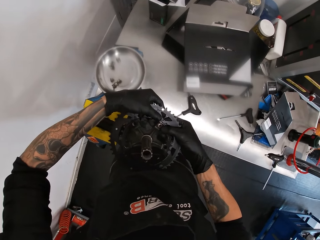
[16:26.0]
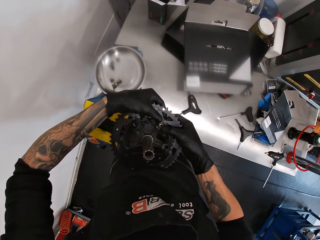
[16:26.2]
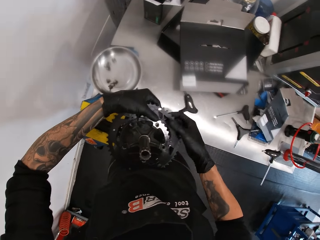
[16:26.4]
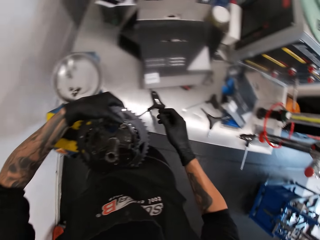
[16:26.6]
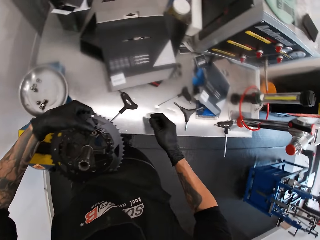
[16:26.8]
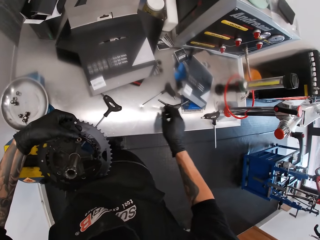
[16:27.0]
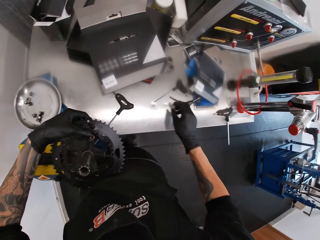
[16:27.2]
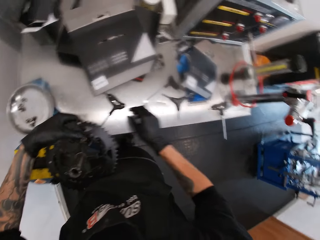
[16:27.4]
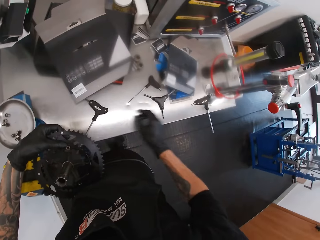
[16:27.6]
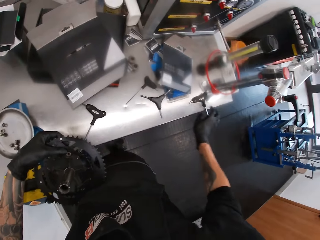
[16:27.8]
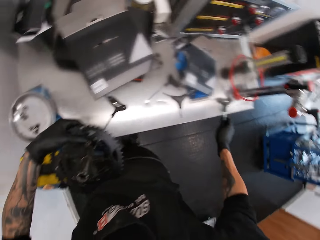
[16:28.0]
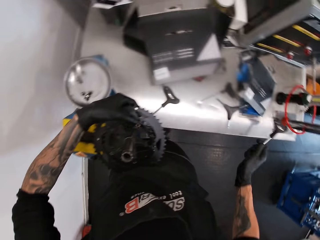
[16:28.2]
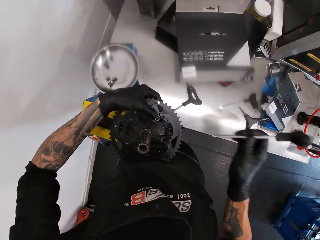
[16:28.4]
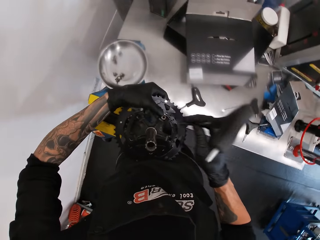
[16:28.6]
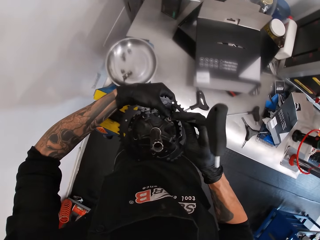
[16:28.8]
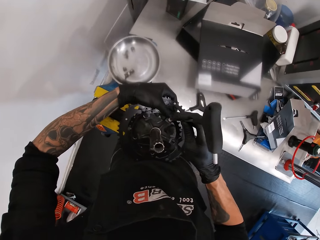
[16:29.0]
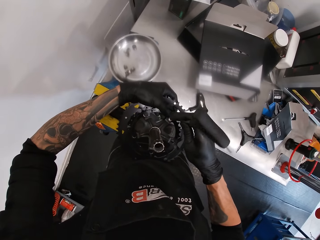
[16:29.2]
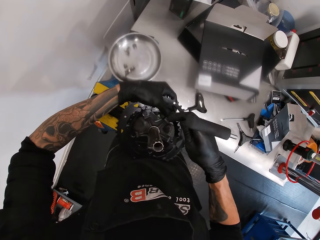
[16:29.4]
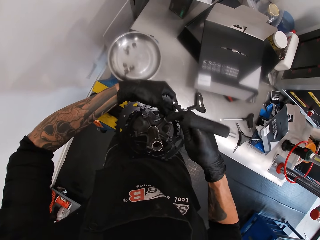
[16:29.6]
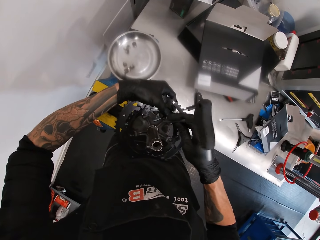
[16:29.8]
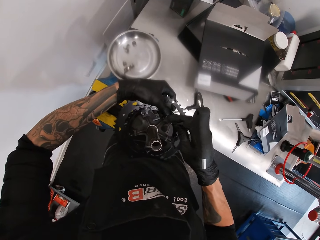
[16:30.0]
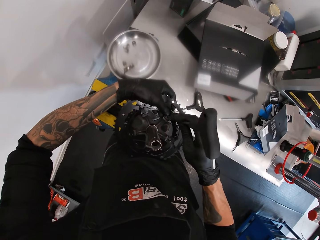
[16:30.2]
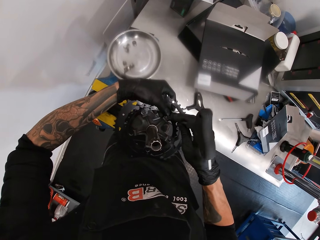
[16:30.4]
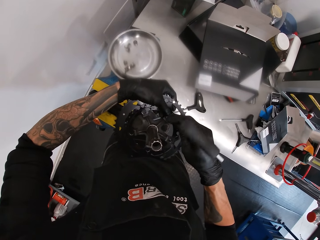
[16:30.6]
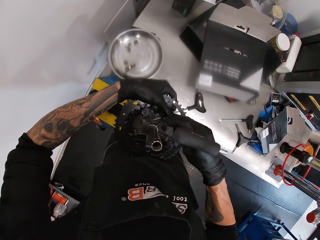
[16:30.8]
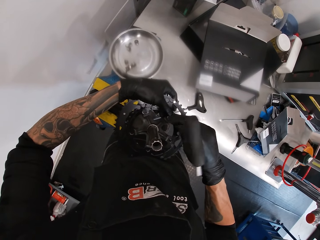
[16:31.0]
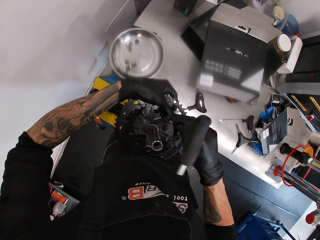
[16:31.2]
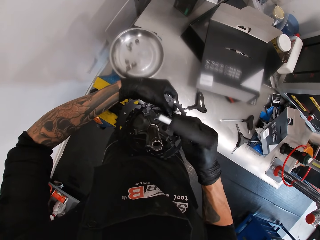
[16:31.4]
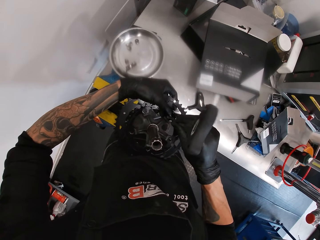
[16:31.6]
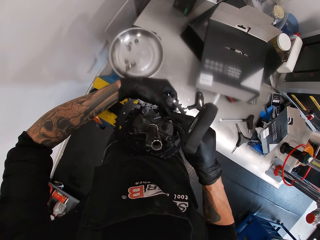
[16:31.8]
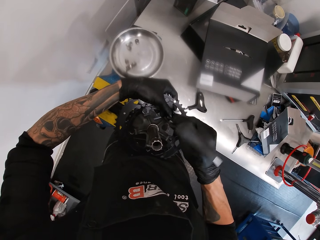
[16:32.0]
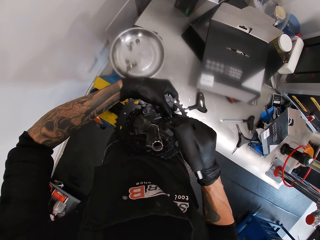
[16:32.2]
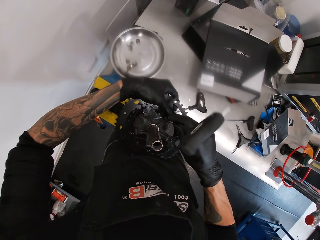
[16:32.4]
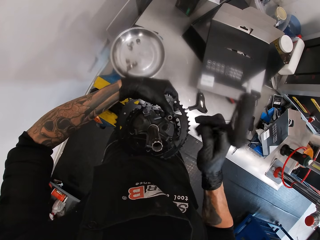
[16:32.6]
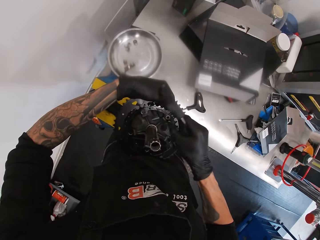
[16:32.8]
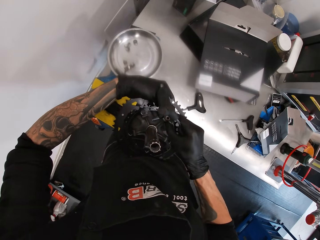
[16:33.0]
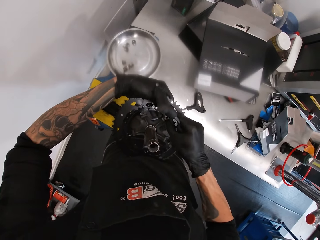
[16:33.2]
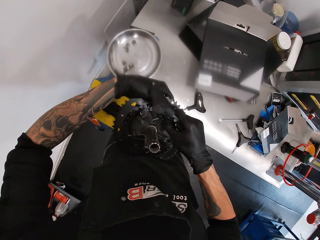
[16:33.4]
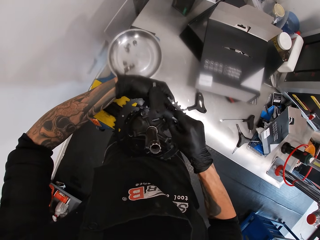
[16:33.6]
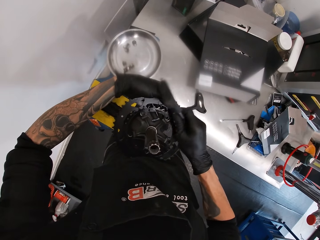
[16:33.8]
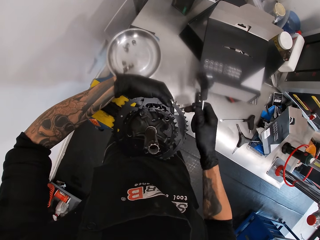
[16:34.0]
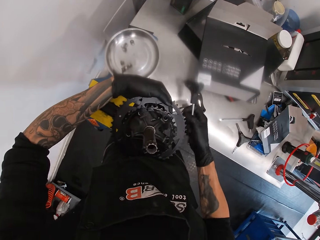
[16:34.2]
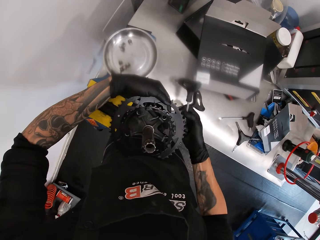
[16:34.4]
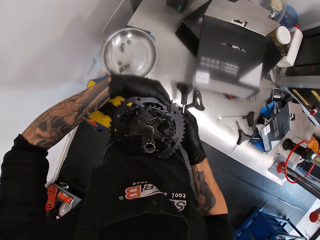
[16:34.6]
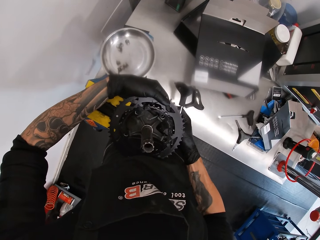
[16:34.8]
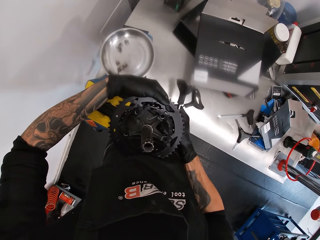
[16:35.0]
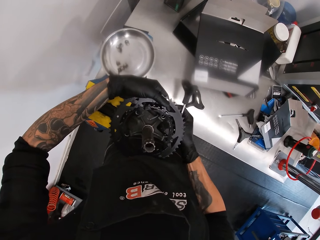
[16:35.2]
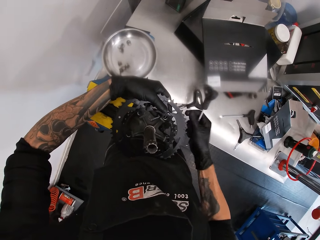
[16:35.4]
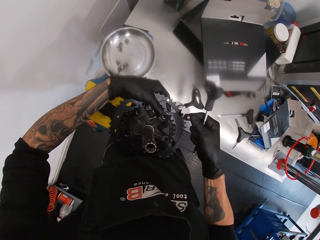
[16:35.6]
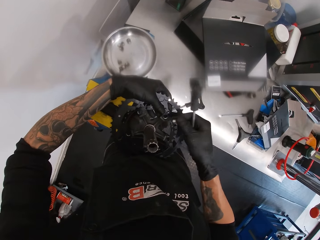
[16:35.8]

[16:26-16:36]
The camera wearer picks up a hex screwdriver or P handle hex wrench from the table with his right hand. He screws the crank and the smaller crank with the hex screwdriver in his right hand. He removes the screw with the right hand.

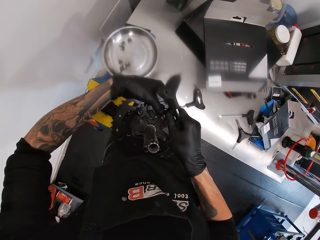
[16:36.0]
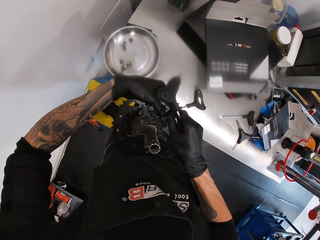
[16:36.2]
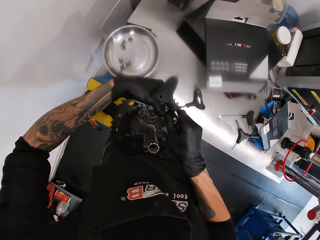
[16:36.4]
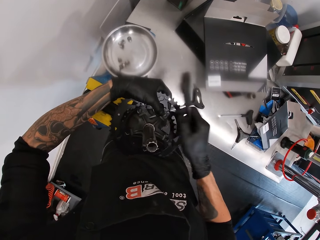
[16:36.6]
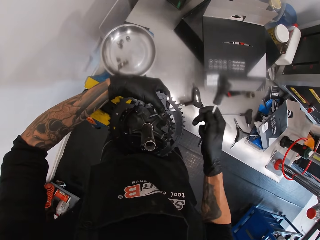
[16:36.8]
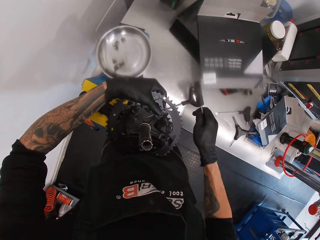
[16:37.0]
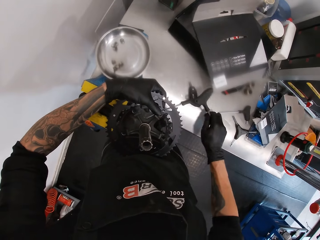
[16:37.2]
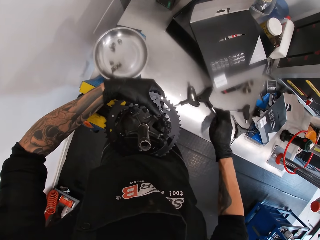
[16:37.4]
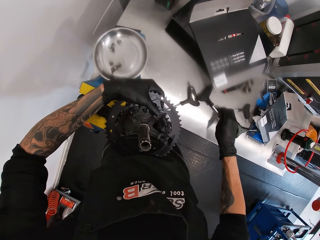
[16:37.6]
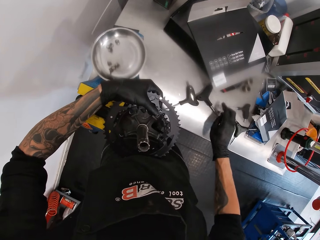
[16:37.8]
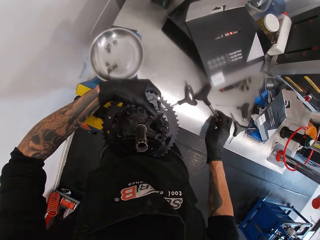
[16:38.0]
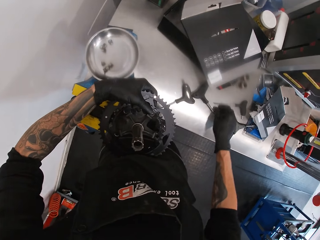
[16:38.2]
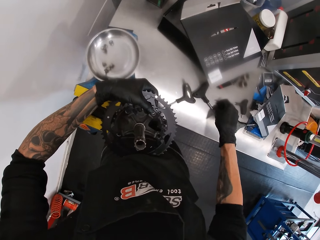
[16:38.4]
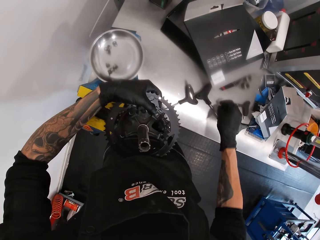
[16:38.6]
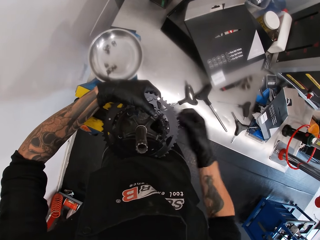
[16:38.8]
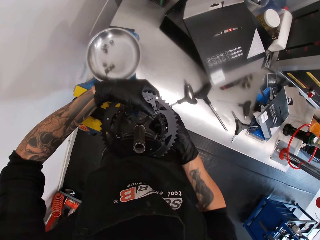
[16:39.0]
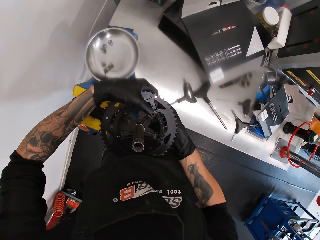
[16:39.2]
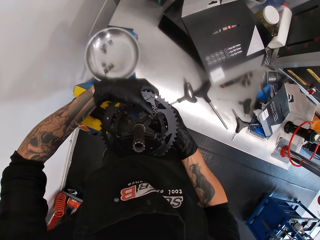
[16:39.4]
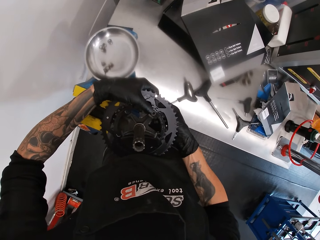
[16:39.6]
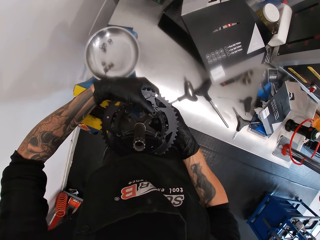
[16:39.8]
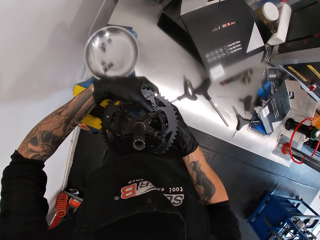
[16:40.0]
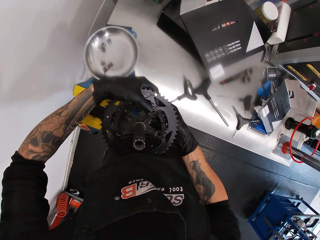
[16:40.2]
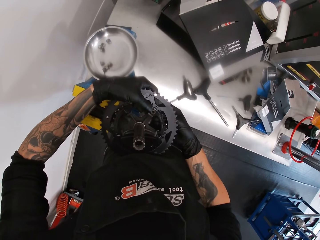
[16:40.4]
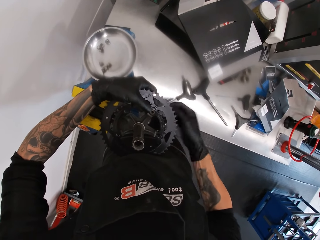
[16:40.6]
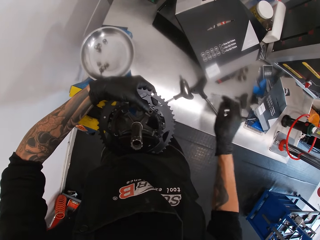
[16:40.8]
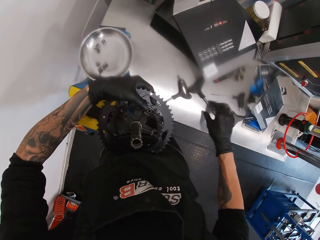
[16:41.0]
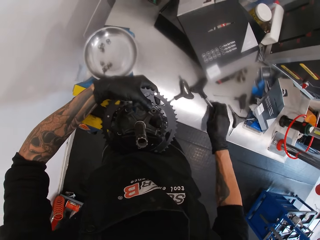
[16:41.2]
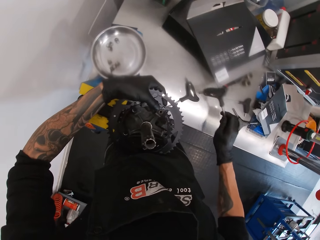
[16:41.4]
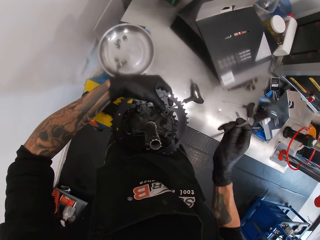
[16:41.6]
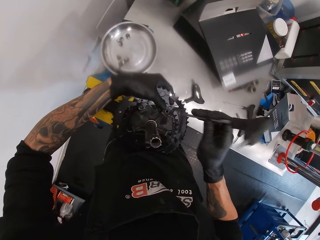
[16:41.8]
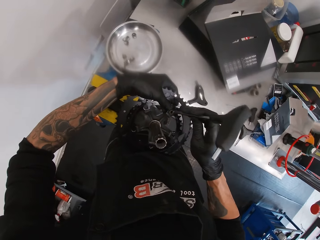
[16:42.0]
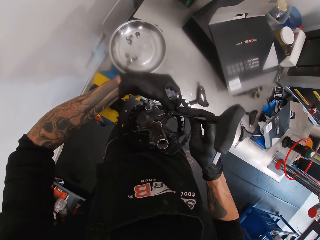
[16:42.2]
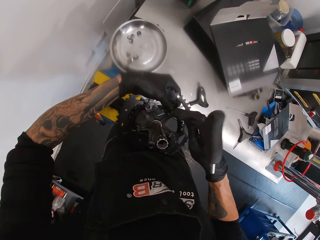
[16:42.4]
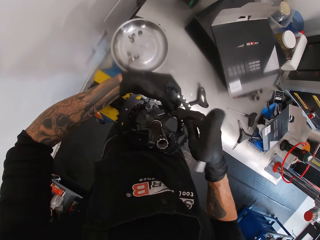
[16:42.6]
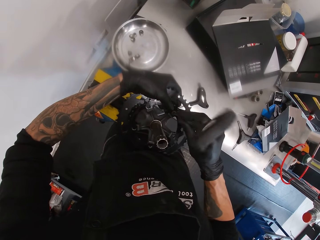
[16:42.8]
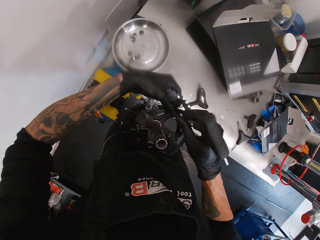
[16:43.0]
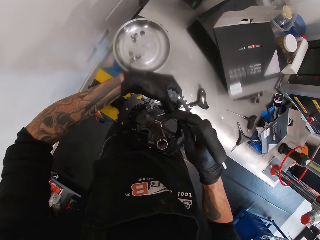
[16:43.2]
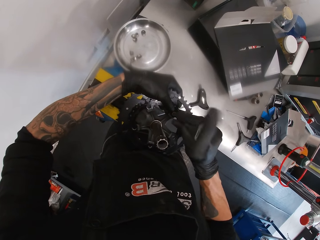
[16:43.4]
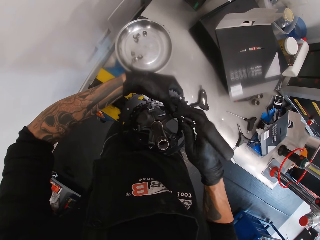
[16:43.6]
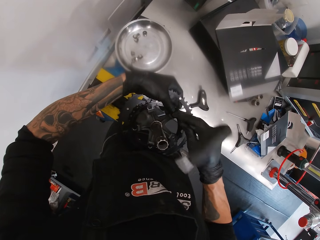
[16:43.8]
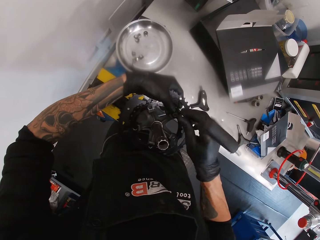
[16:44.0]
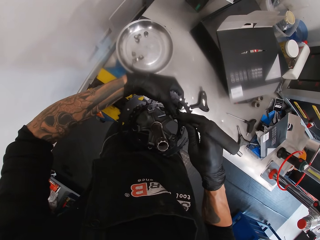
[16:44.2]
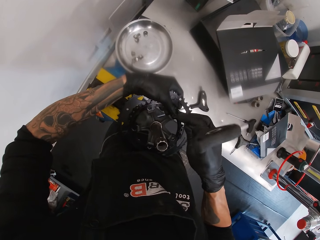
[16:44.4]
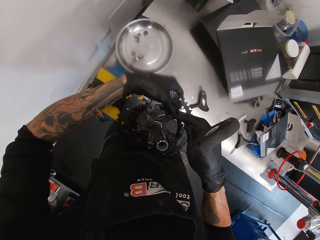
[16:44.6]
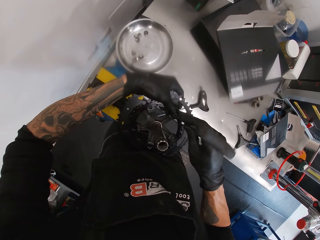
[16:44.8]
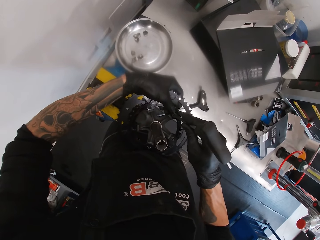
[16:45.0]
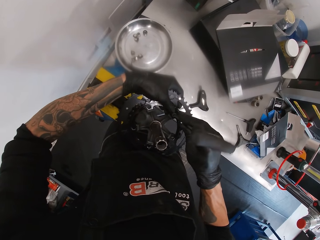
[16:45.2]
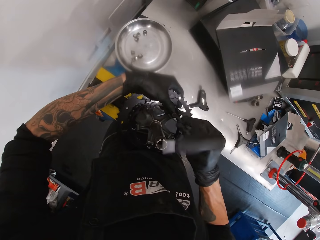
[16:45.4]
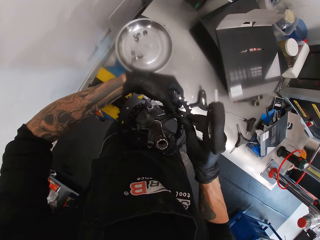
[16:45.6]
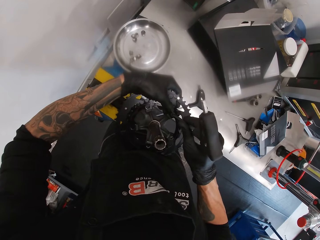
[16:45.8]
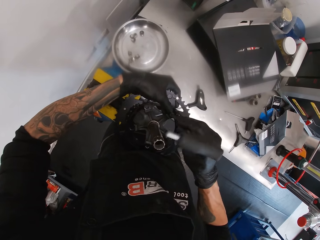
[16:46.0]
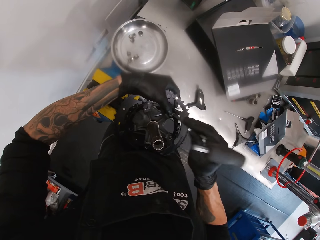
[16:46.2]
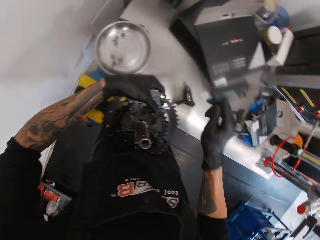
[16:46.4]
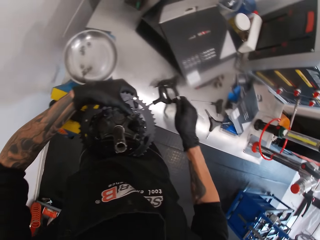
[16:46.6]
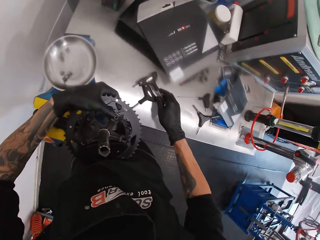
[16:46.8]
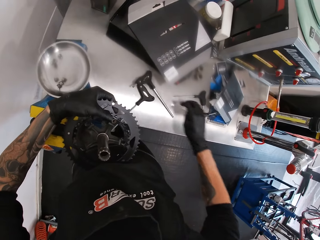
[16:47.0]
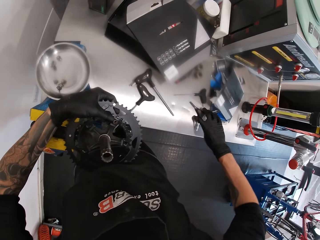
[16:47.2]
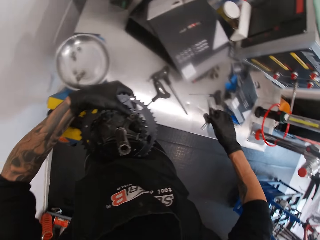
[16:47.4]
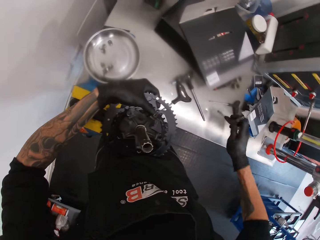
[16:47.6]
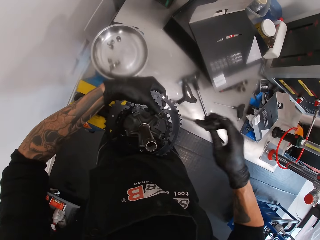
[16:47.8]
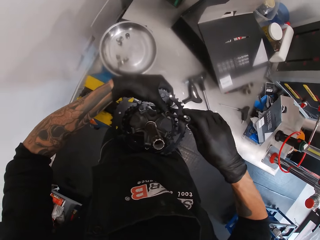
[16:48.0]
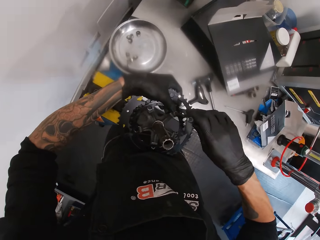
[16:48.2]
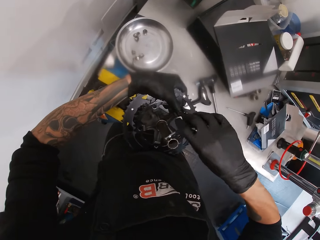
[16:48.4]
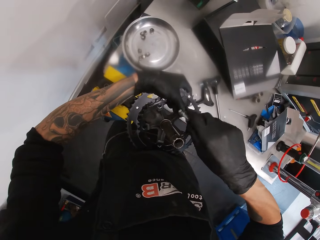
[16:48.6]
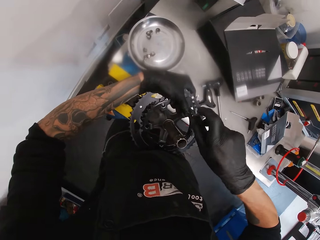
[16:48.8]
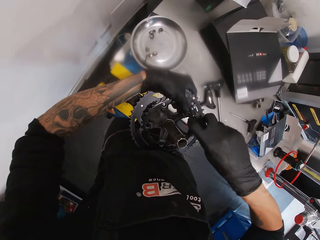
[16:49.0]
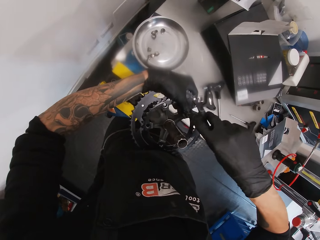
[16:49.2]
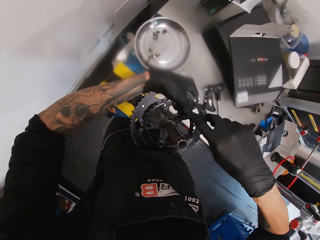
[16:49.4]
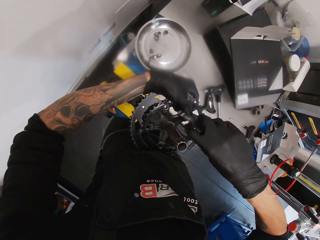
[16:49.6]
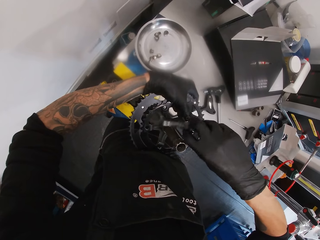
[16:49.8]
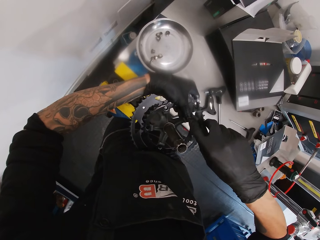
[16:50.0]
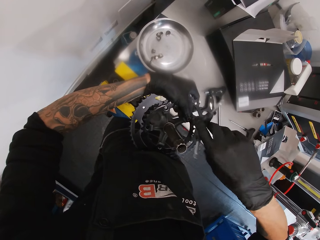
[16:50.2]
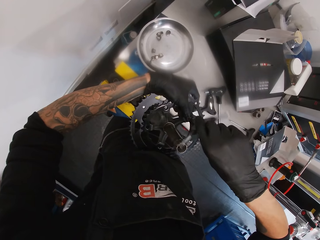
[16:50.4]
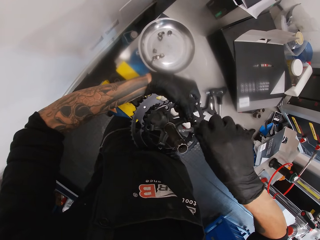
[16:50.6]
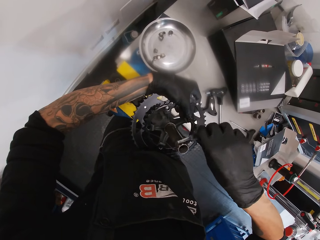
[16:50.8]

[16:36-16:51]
The camera wearer fixes the screw on something. They put the P handle hex wrench on the workbench, pick up a screw from the workbench and fix the screw on something. They pick up the P handle hex wrench from the workbench and tighten the screw with the P handle hex wrench. They put the P handle hex wrench on the workbench, pick up the Y allen wrench and fix the screw with the Y allen wrench.
